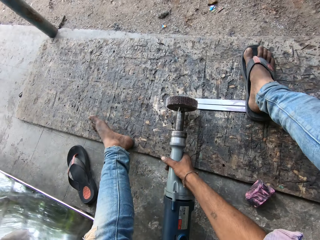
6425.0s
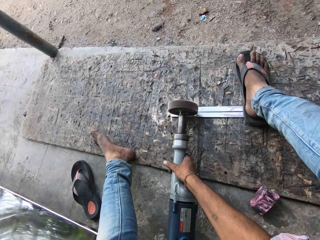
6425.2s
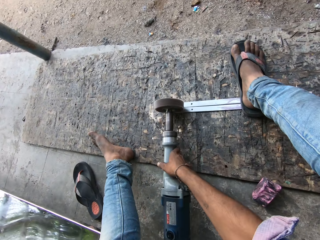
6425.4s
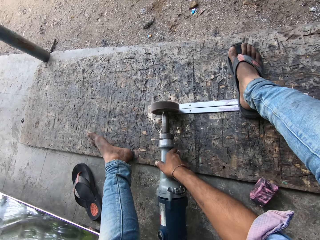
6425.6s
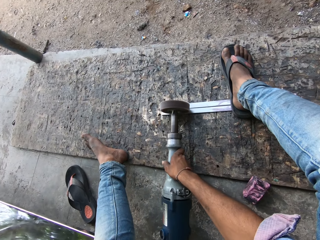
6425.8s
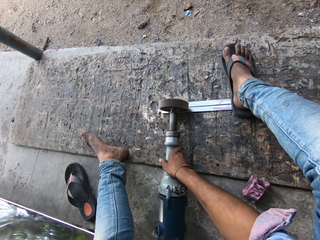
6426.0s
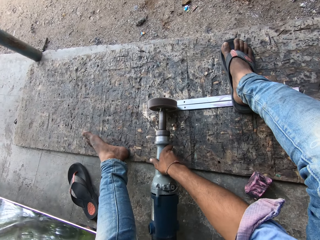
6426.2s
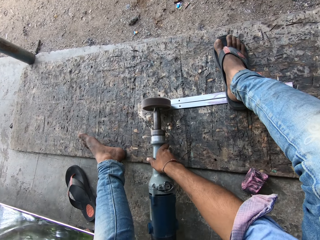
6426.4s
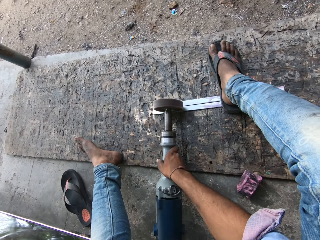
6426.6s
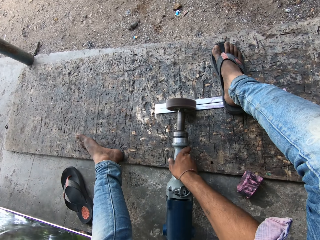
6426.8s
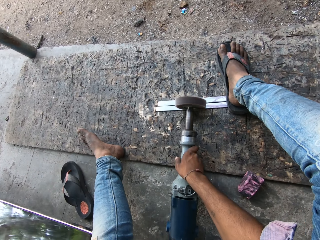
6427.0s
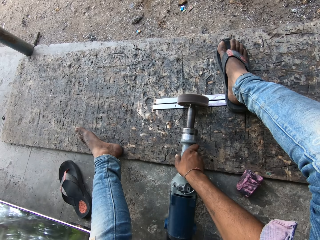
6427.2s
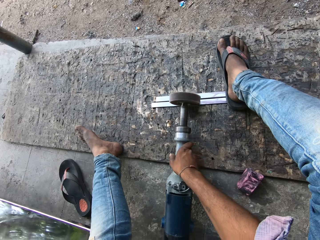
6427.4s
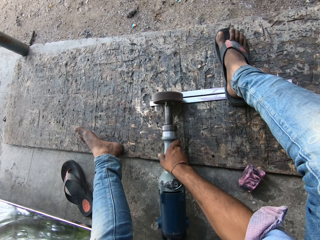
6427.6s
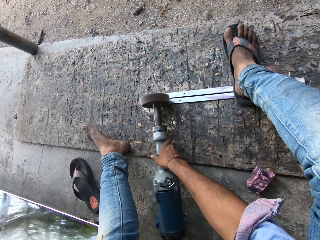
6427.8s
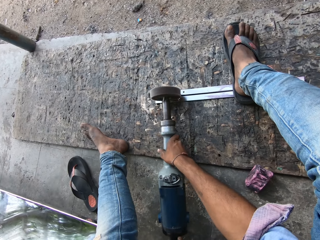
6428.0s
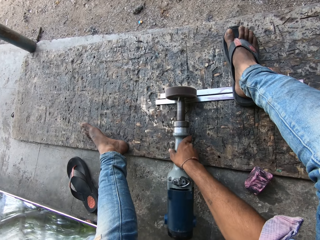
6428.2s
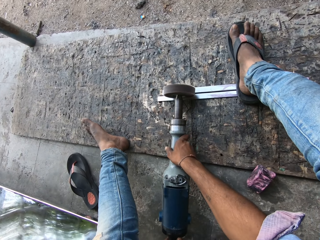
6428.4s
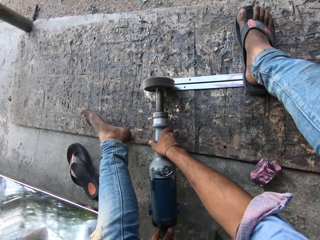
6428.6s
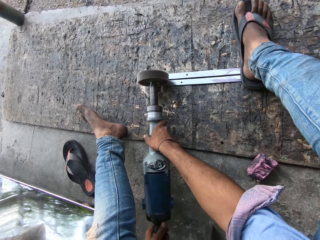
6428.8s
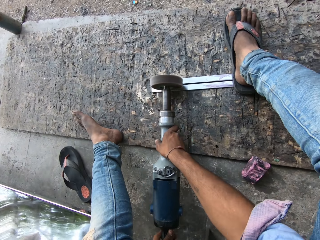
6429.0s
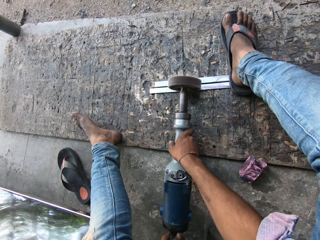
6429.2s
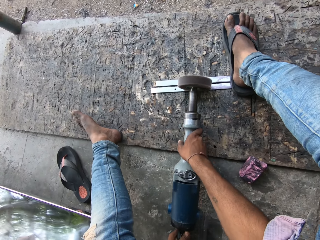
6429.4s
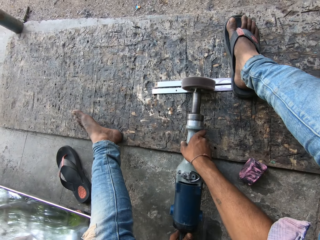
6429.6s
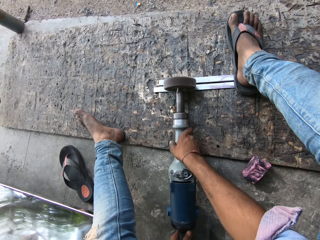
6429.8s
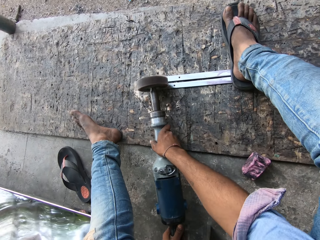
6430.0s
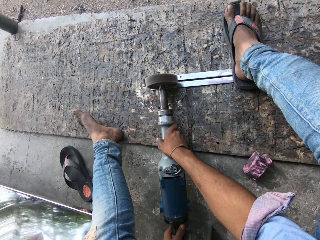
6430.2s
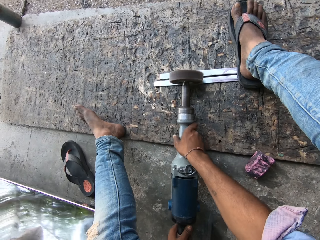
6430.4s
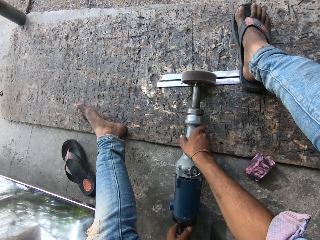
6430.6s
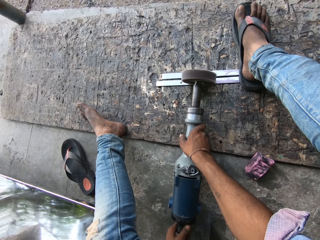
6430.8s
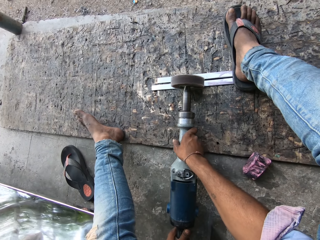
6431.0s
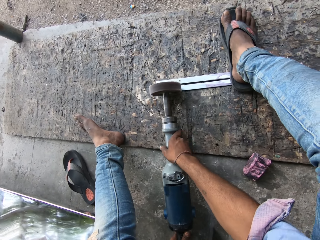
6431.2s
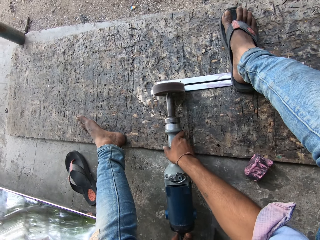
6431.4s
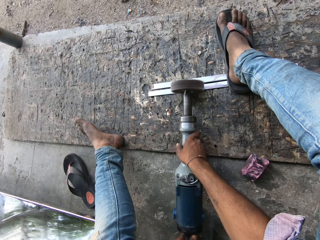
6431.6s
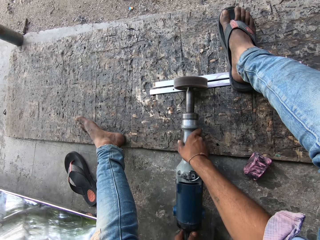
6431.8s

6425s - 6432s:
The camera wearer picks the stainless steel polishing machine. They polish the steel with the stainless steel polishing machine.

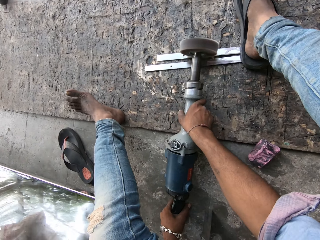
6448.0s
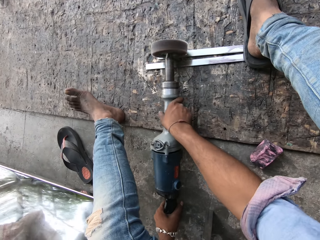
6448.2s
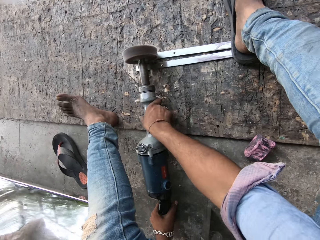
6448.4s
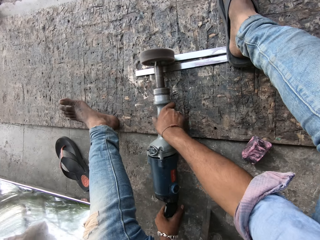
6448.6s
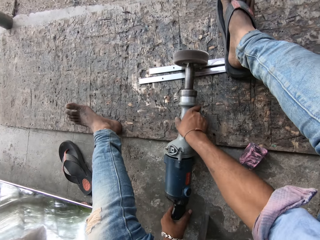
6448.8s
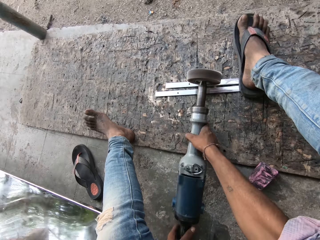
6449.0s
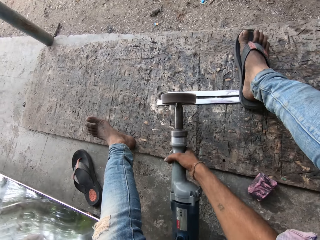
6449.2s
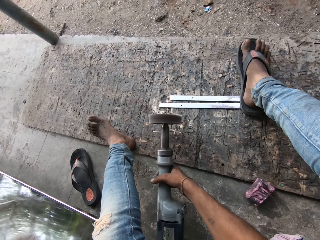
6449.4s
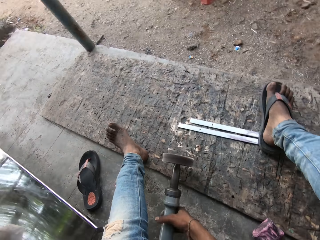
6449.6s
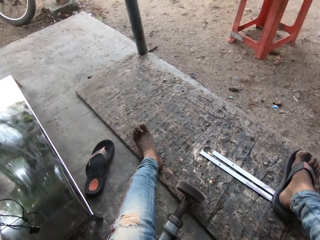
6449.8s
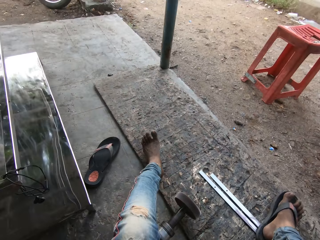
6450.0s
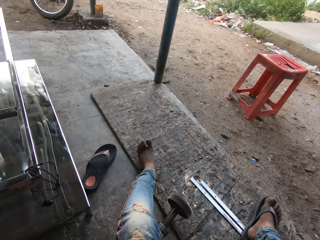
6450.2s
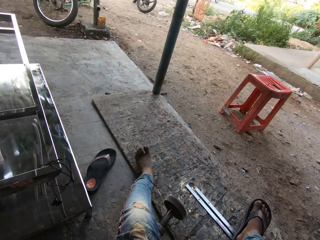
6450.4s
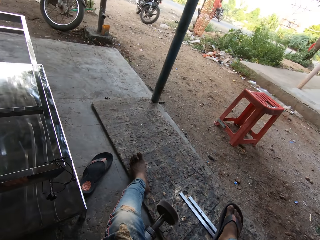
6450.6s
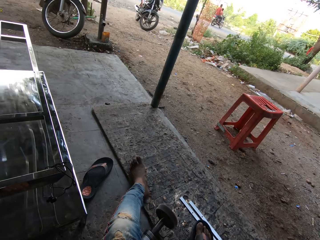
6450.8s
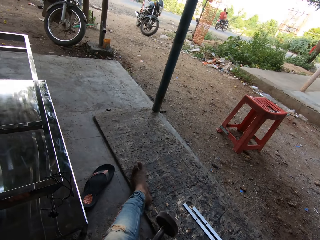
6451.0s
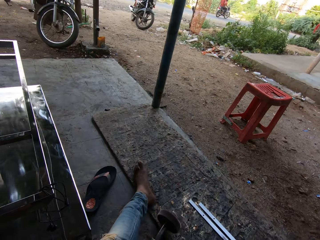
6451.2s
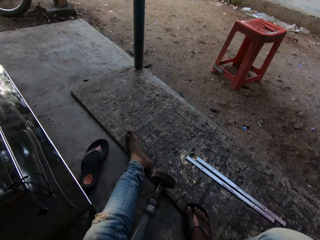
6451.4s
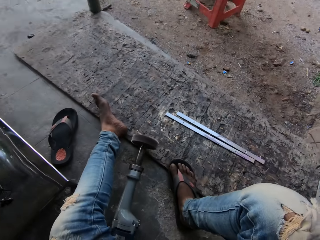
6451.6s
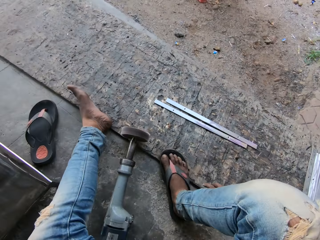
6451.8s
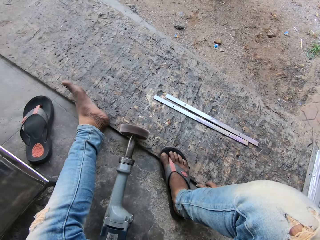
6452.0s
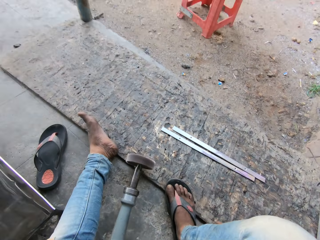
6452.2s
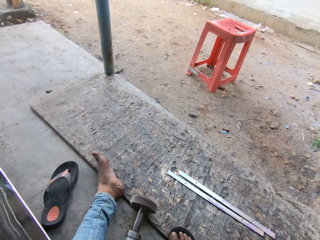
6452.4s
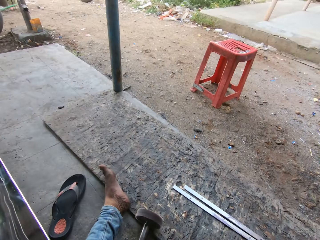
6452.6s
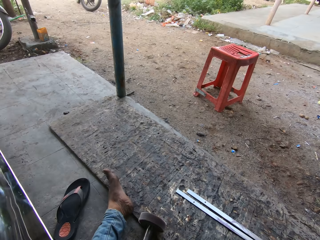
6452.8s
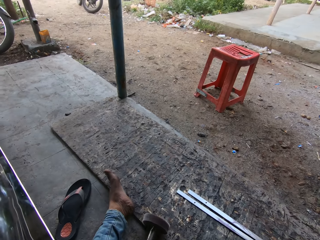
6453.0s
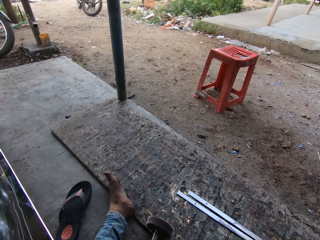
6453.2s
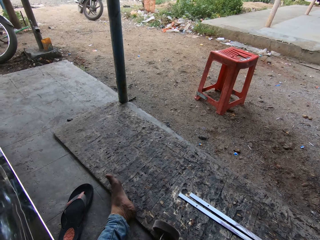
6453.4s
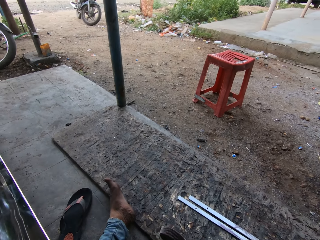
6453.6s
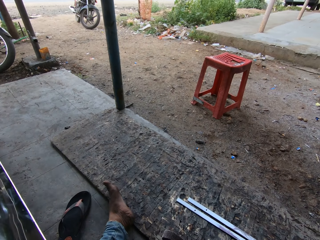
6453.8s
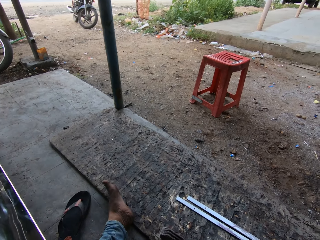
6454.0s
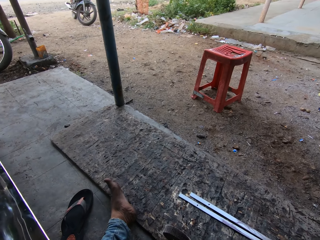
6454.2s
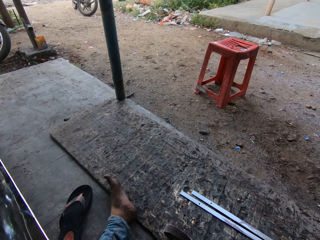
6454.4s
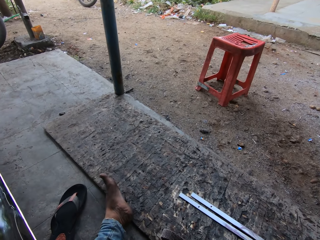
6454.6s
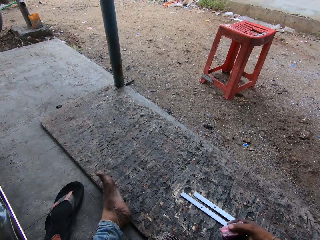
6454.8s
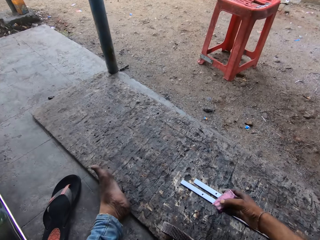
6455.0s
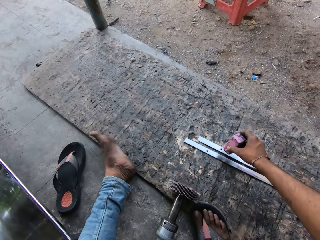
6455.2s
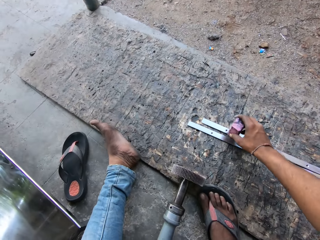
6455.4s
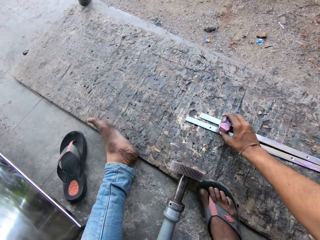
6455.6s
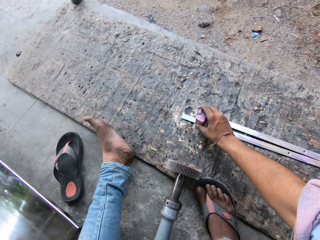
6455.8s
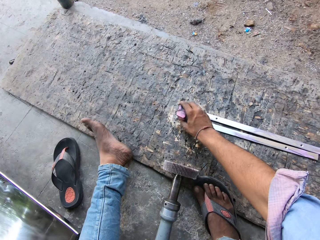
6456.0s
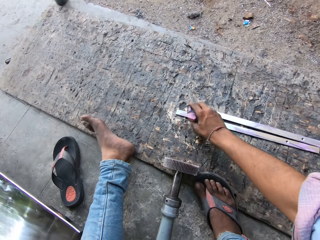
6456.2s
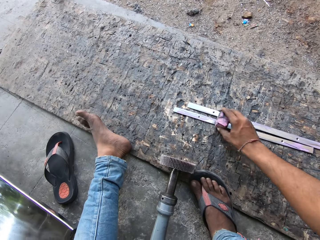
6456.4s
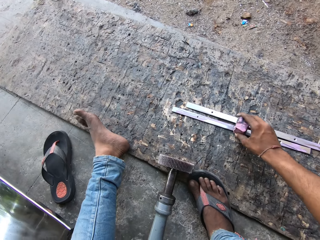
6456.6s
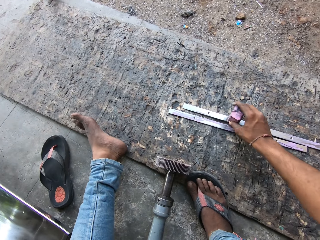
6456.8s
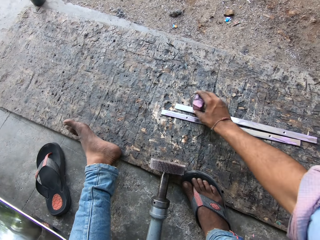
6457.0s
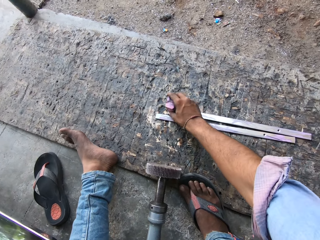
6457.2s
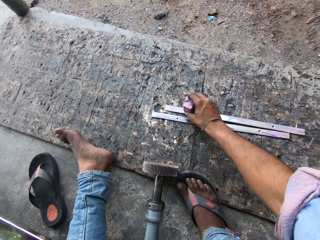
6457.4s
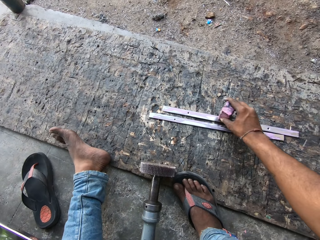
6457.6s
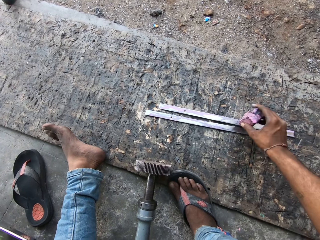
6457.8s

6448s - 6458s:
The camera wearer removes his leg from the steel. He drops a welding tool. He applies the luxi polishing paste on the steel. He smoothens the metal strips with polish.

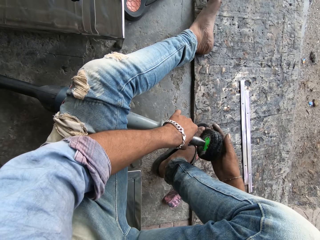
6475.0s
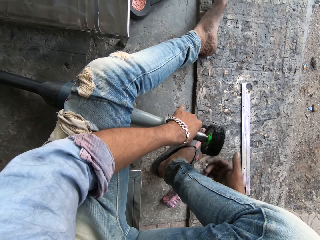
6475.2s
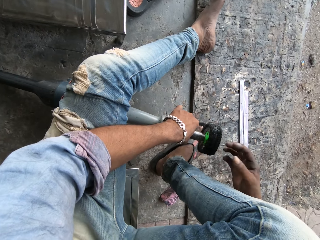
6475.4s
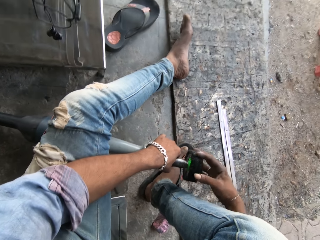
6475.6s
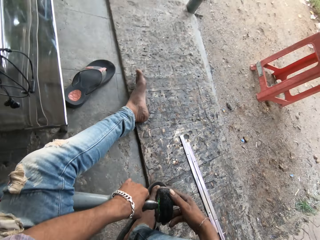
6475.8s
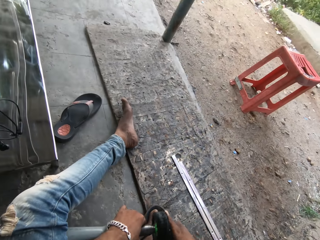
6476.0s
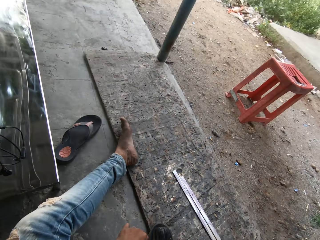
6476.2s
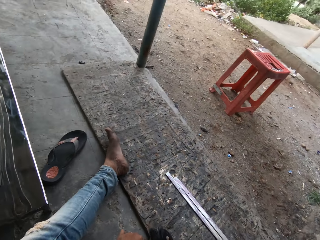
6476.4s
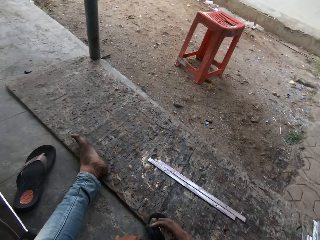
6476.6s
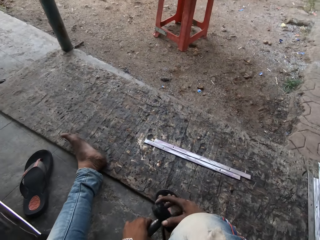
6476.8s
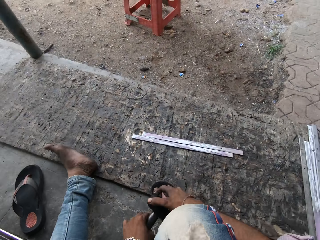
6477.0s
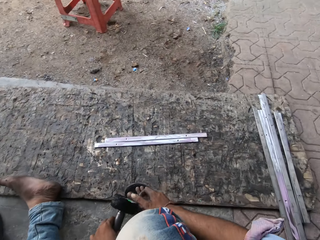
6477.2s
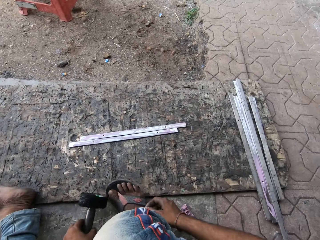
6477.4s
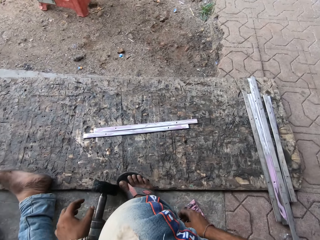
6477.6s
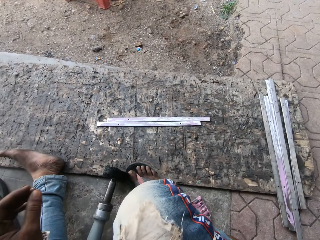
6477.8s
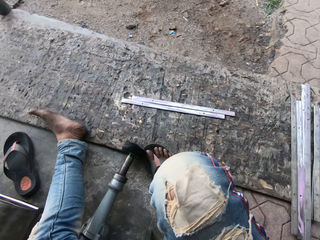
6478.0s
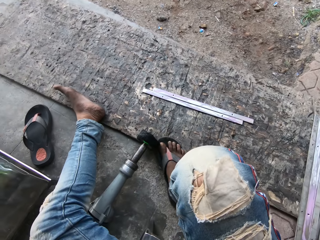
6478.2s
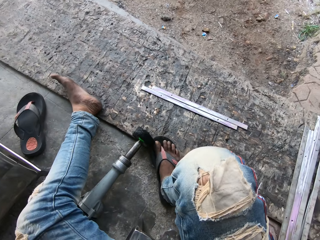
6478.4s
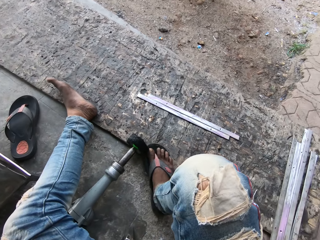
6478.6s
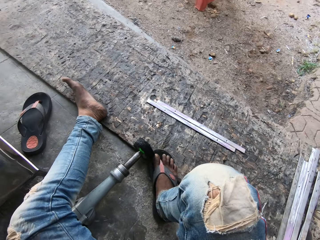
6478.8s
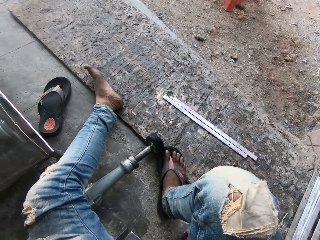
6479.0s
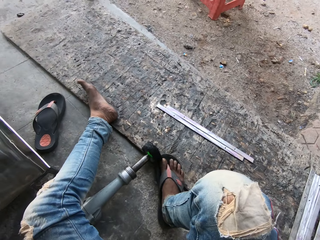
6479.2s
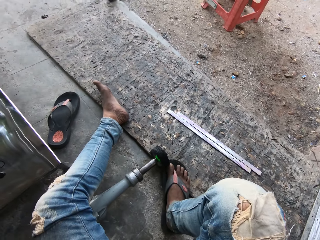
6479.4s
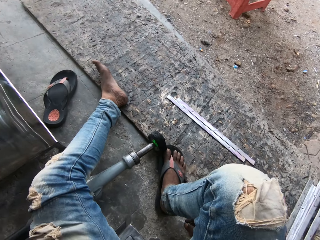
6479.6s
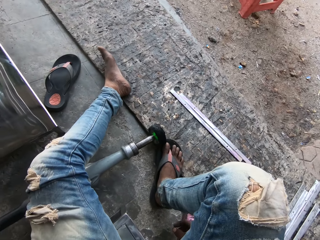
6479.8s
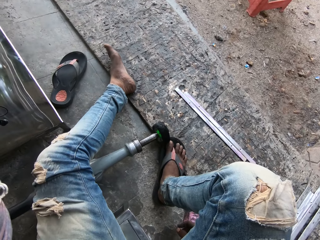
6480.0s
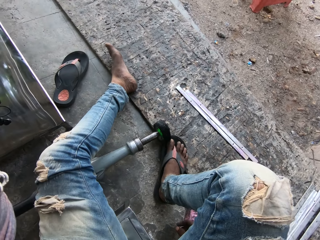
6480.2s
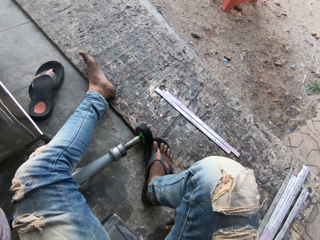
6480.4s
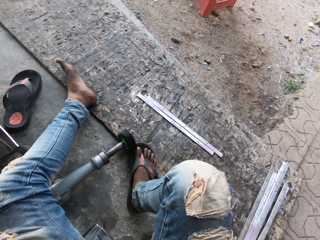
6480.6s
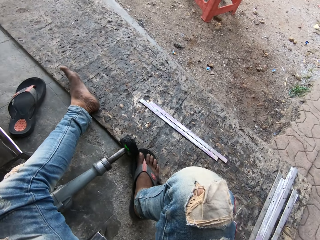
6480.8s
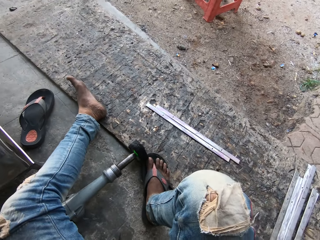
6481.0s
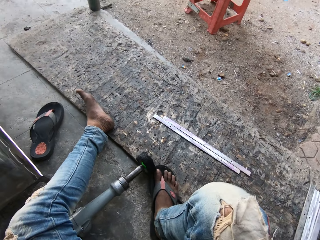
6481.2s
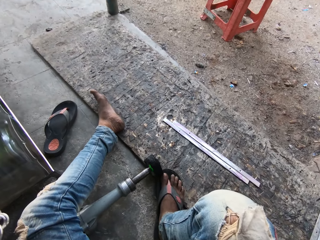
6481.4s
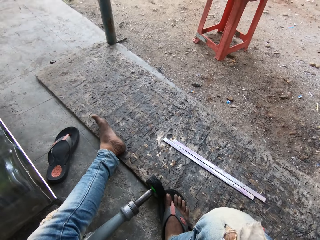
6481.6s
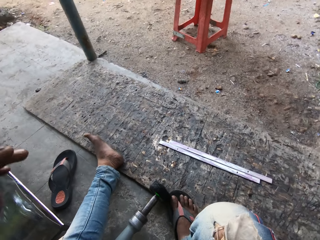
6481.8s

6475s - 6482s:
The camera wearer attaches the shine polishing wheel to the machine. They screw the tool part to the welding tool. They adjust the camera. They drop the welding tool.
